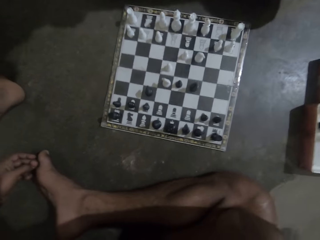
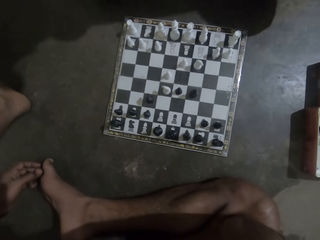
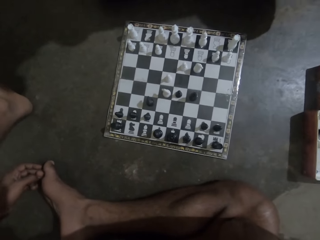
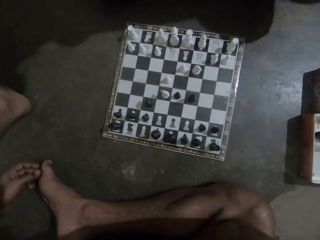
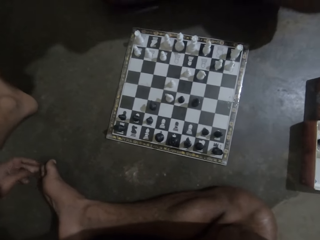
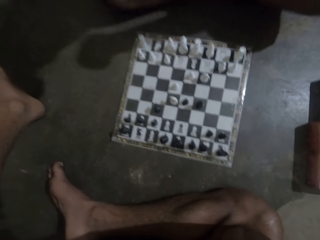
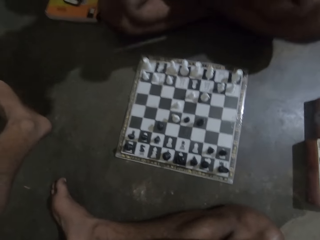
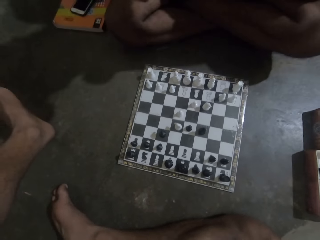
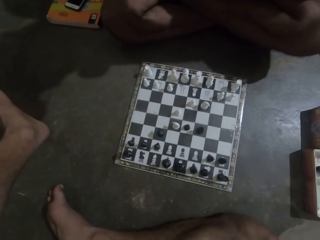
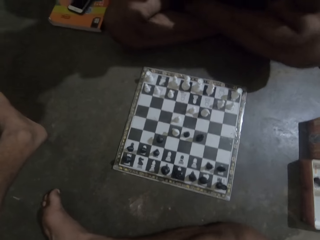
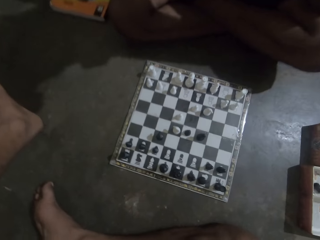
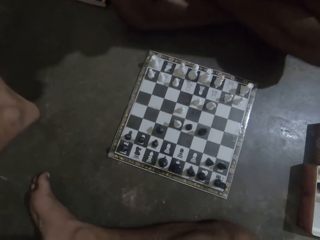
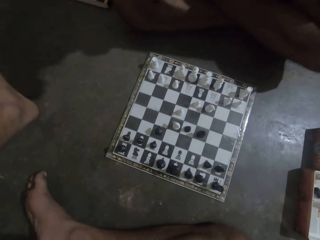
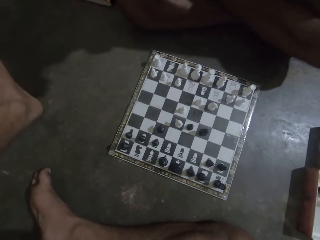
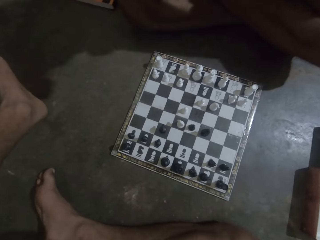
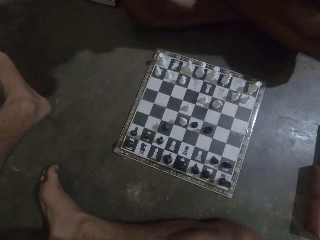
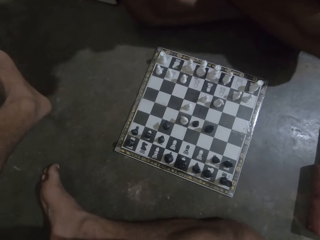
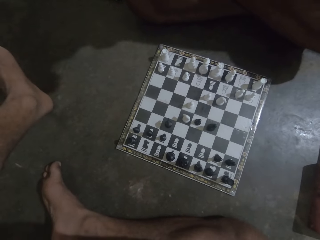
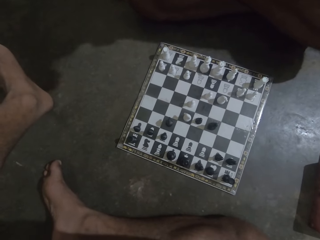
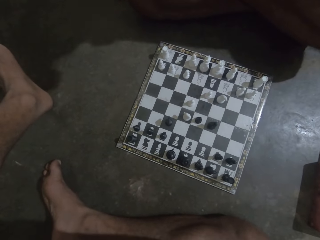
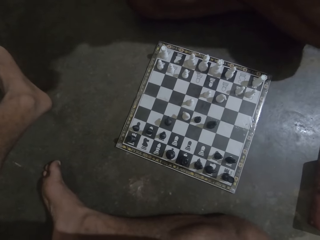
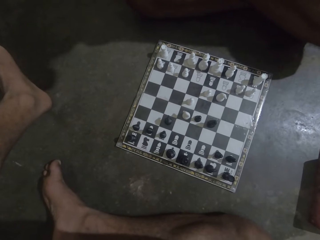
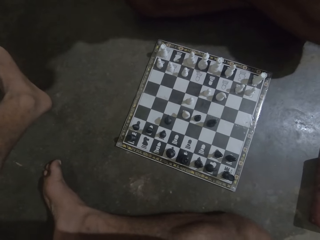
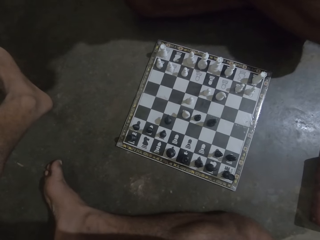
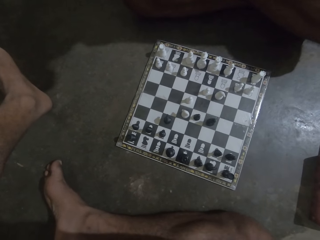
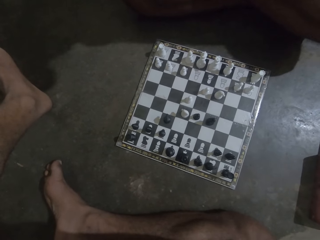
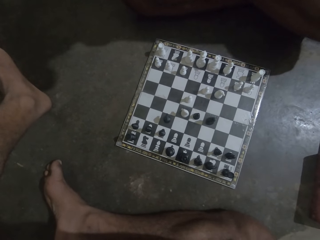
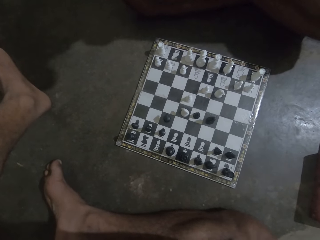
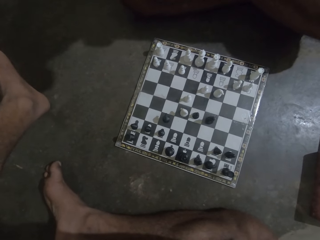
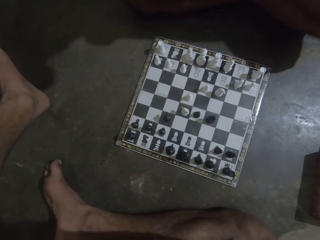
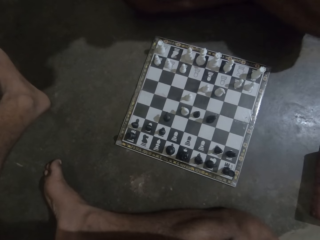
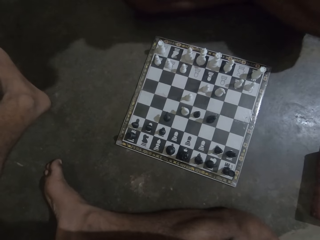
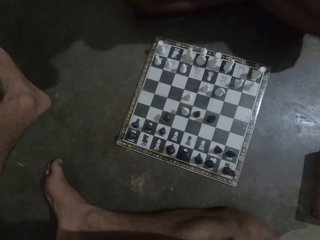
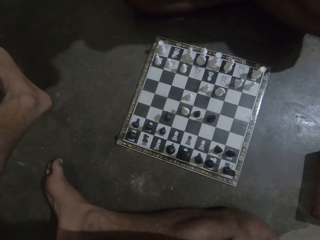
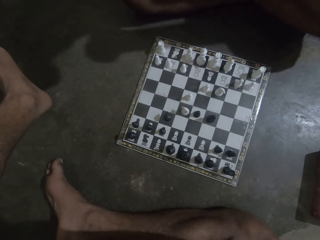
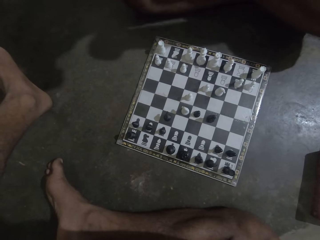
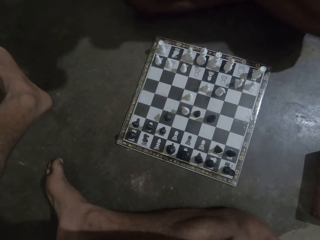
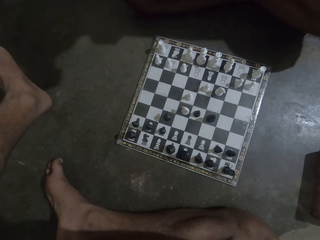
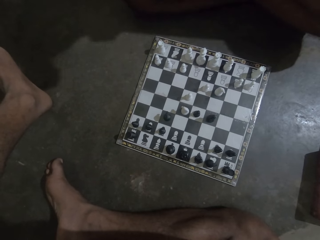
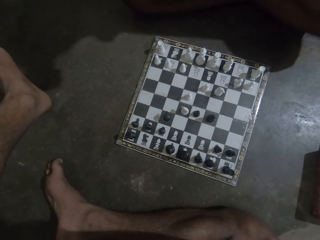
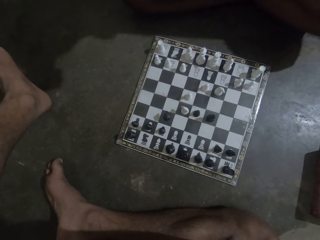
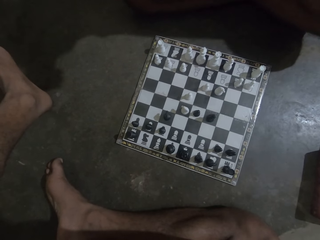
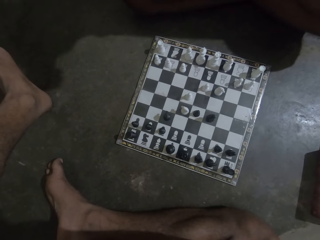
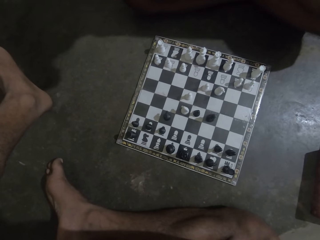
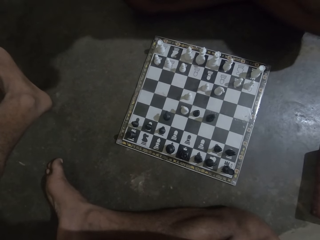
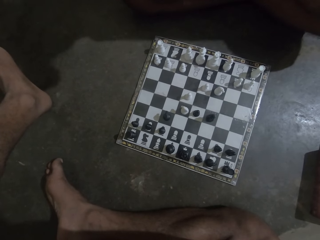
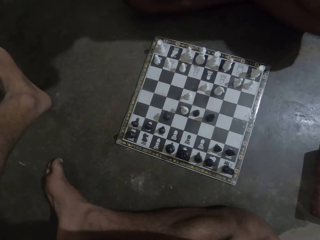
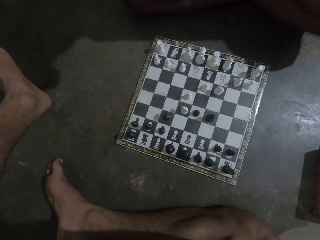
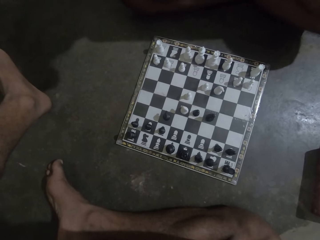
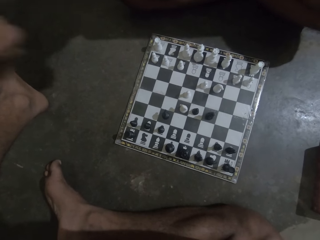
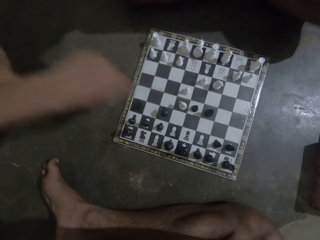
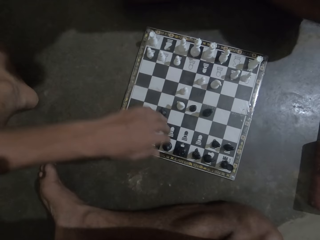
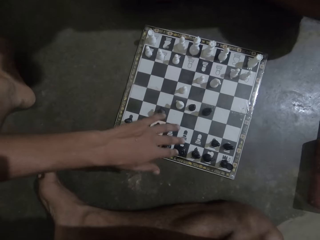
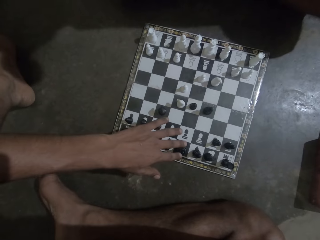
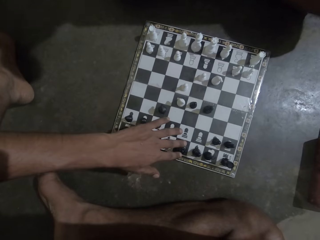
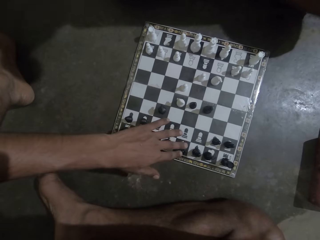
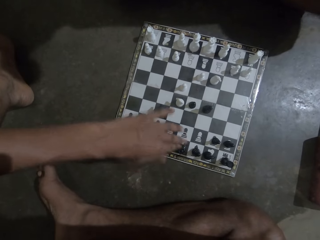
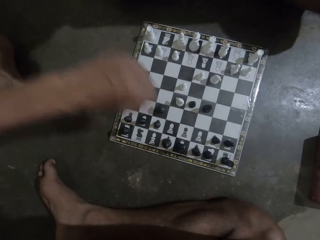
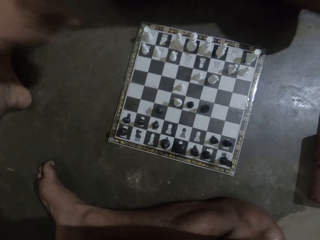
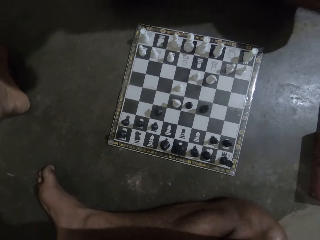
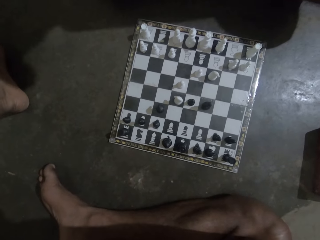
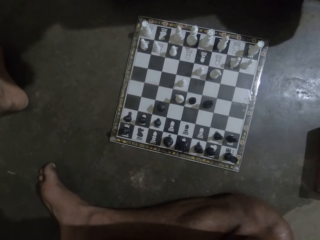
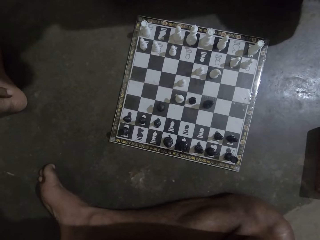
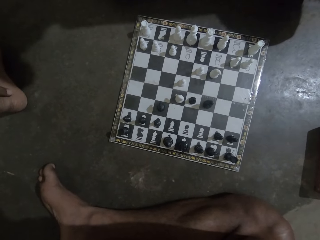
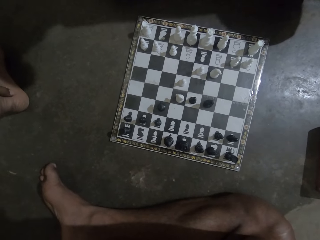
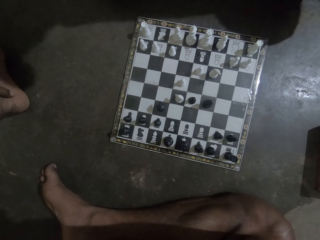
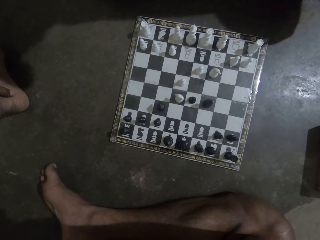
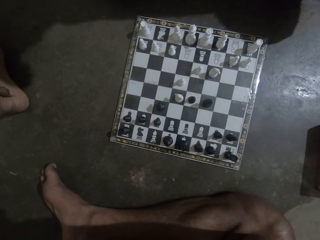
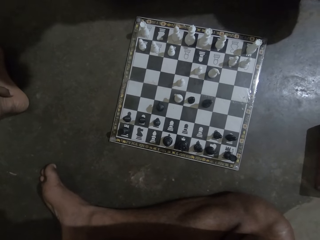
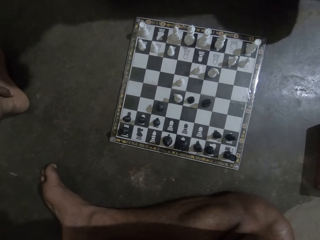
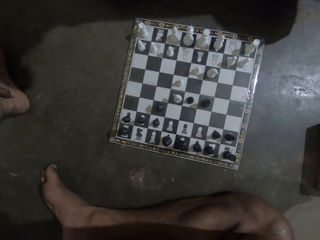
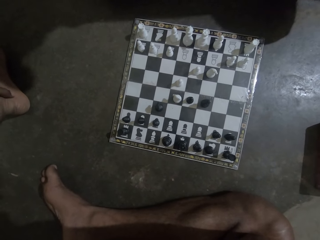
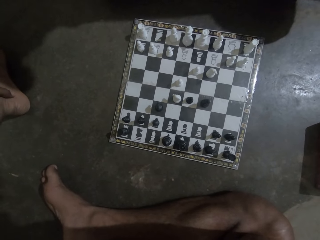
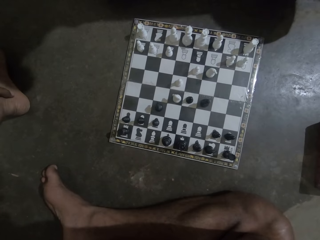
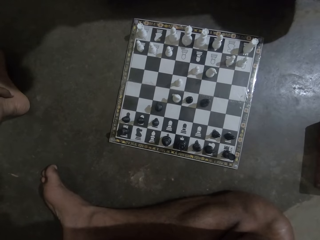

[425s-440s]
The camera wearer removes his hand from the leg. He touches a chess piece with his left hand.

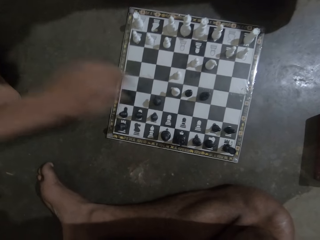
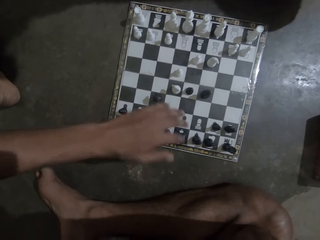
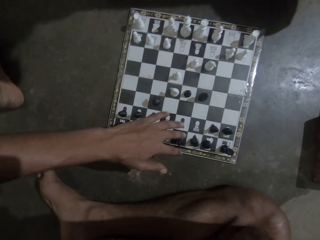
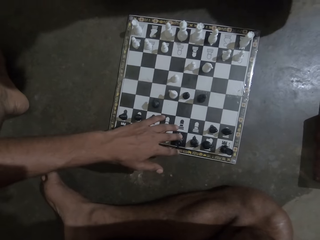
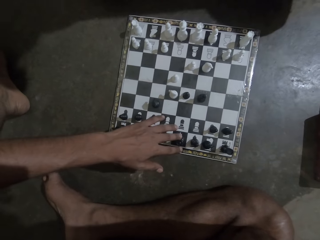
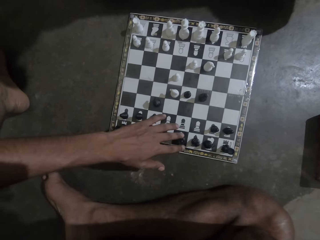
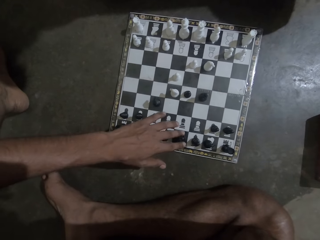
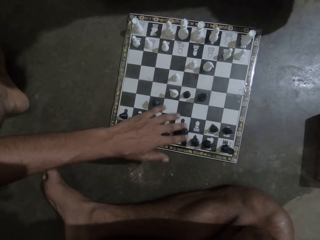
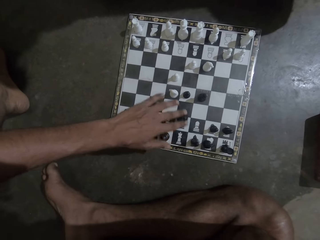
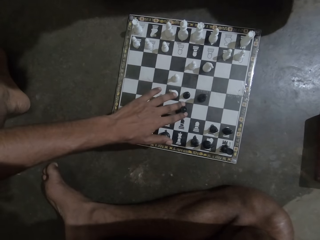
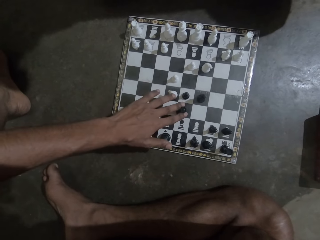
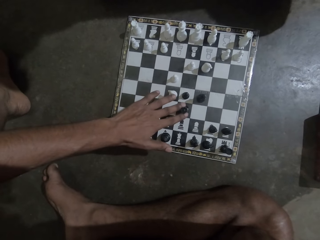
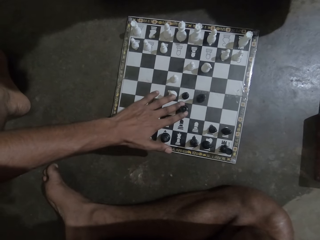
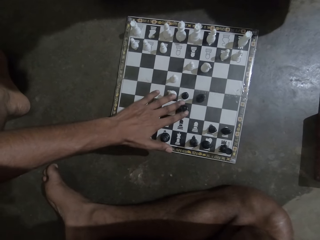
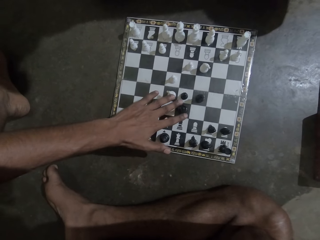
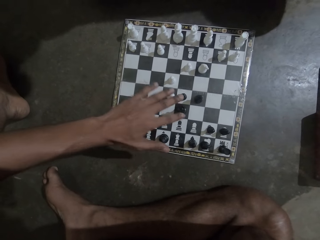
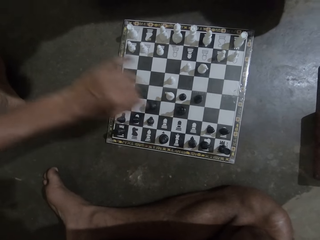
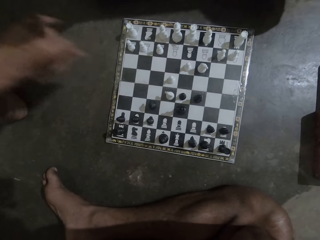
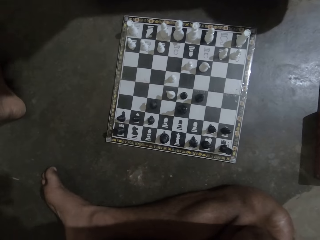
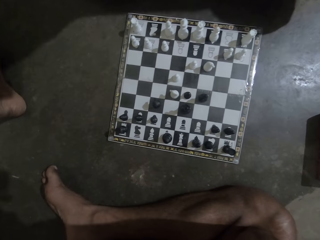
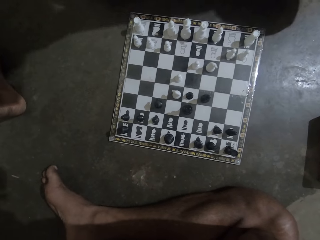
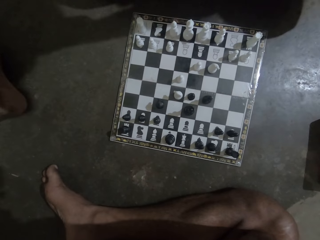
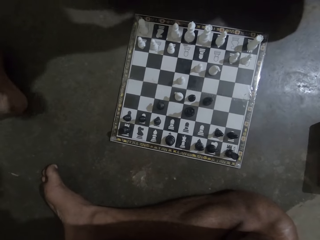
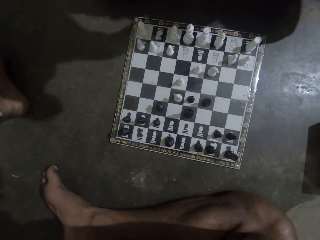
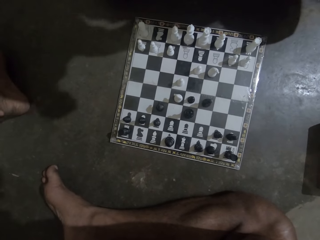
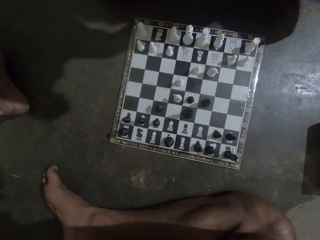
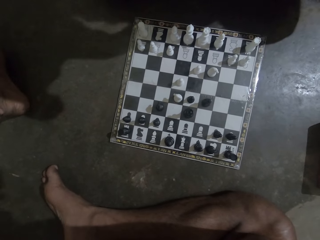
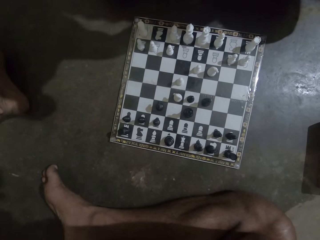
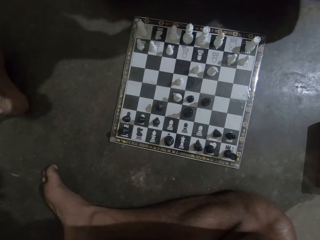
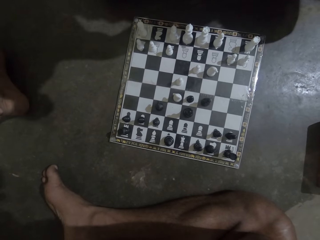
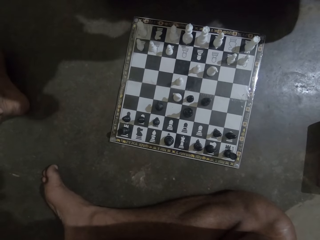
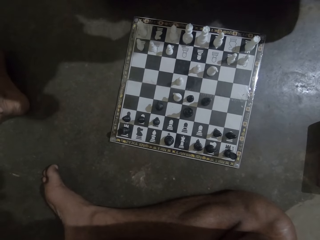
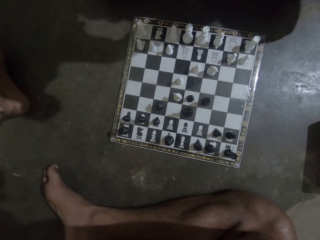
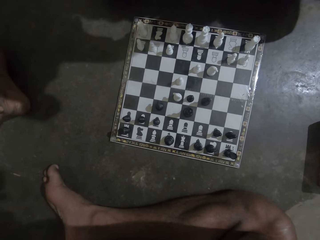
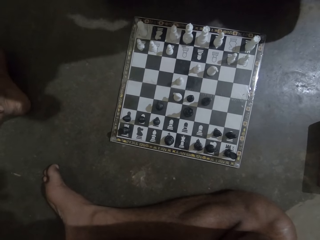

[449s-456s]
The camera wearer makes a move on a chess board.
